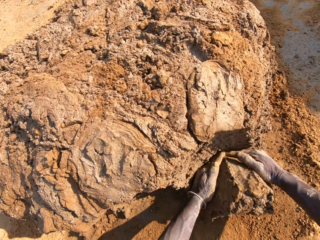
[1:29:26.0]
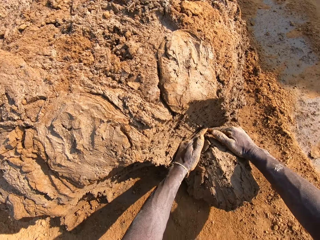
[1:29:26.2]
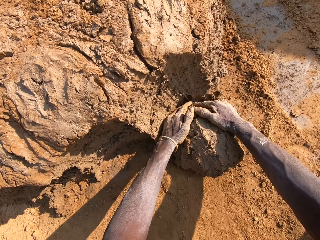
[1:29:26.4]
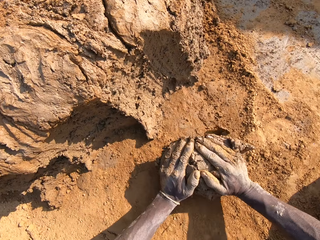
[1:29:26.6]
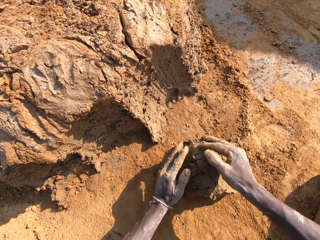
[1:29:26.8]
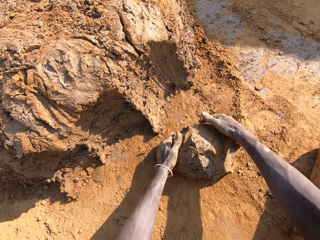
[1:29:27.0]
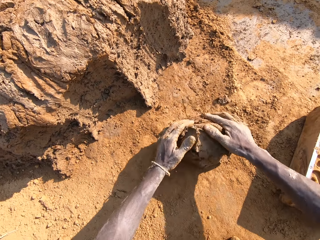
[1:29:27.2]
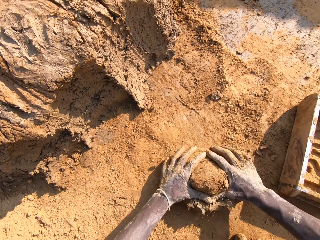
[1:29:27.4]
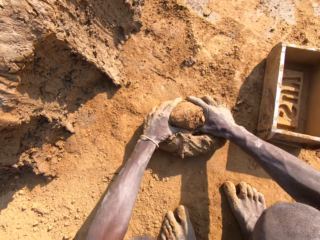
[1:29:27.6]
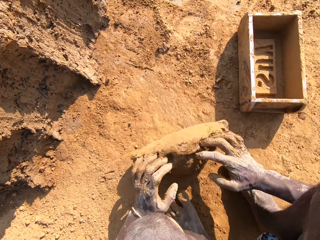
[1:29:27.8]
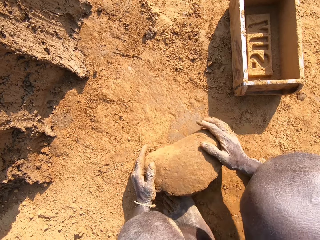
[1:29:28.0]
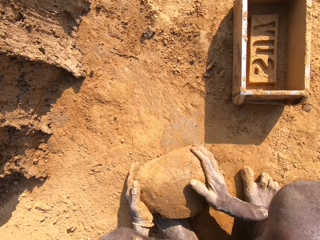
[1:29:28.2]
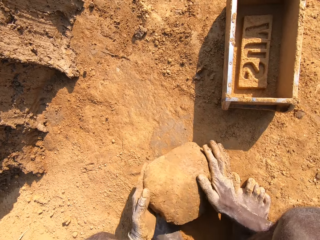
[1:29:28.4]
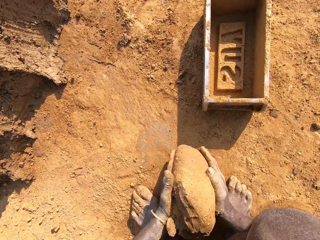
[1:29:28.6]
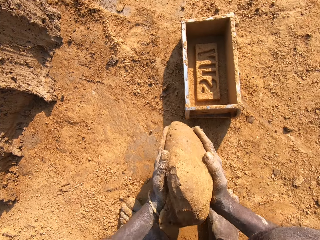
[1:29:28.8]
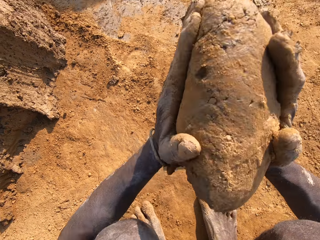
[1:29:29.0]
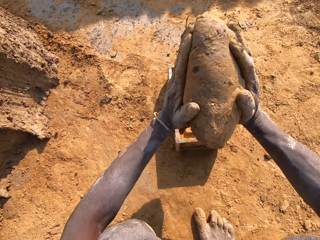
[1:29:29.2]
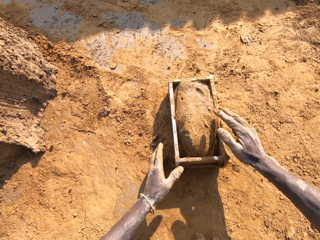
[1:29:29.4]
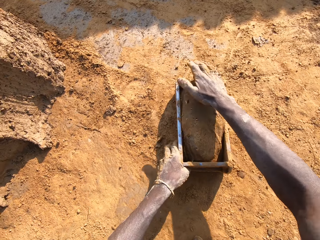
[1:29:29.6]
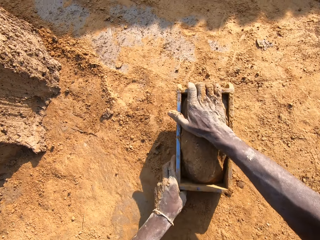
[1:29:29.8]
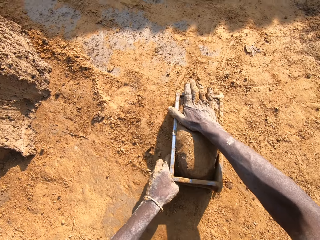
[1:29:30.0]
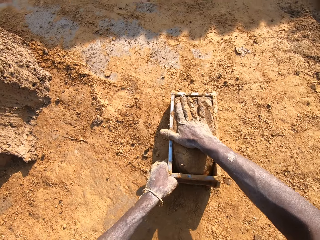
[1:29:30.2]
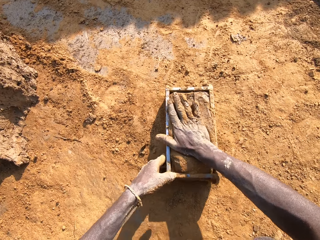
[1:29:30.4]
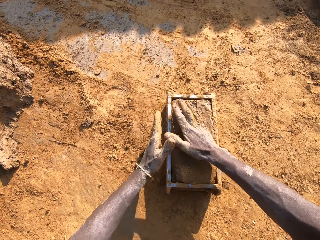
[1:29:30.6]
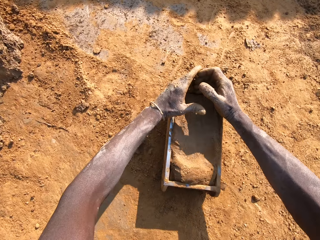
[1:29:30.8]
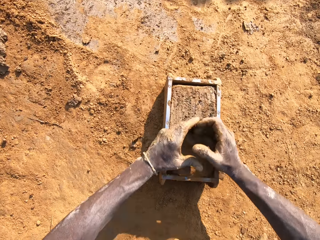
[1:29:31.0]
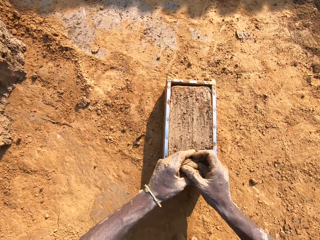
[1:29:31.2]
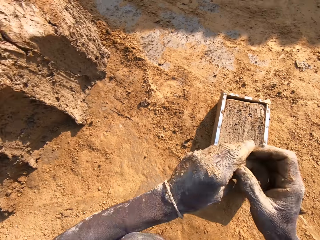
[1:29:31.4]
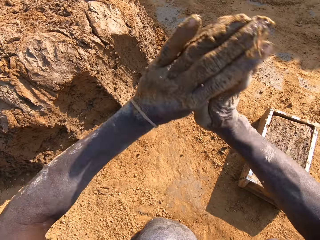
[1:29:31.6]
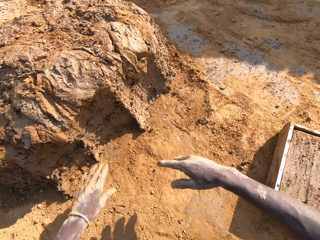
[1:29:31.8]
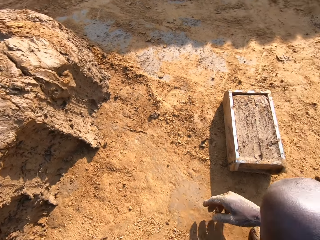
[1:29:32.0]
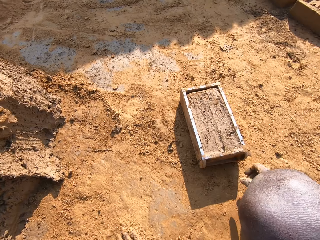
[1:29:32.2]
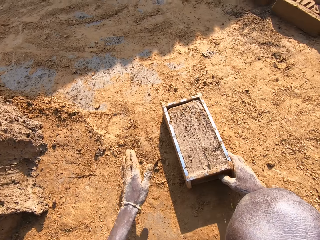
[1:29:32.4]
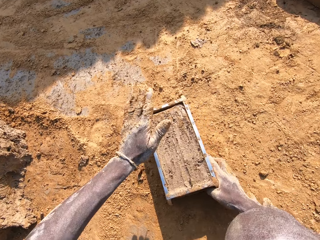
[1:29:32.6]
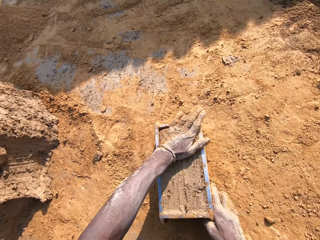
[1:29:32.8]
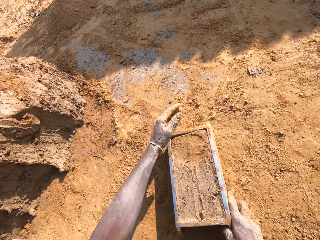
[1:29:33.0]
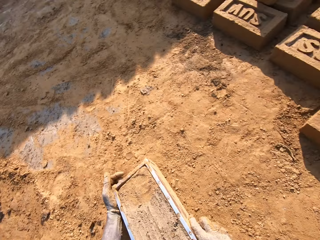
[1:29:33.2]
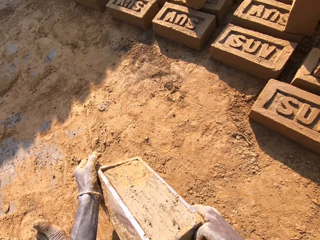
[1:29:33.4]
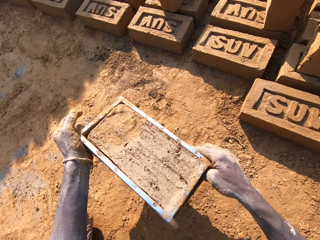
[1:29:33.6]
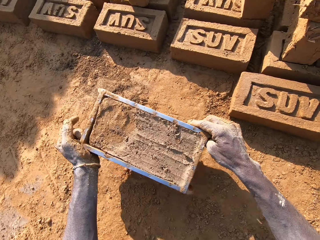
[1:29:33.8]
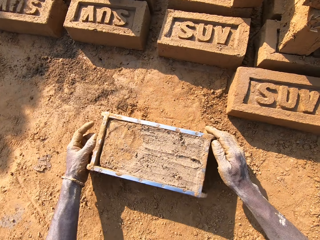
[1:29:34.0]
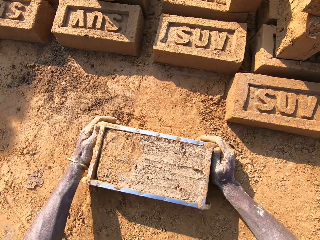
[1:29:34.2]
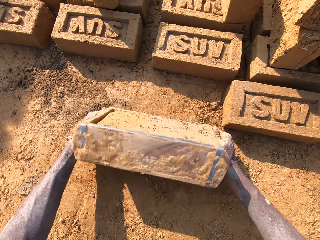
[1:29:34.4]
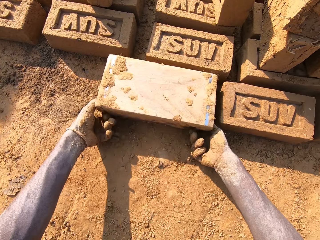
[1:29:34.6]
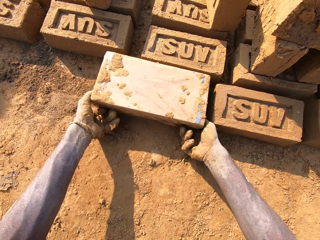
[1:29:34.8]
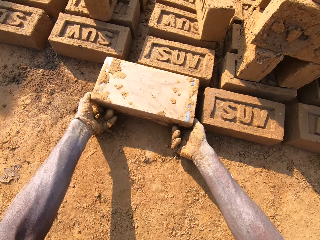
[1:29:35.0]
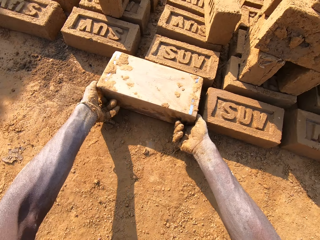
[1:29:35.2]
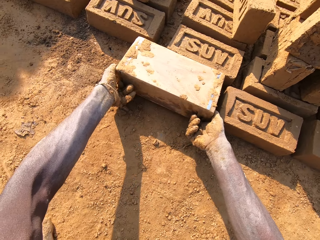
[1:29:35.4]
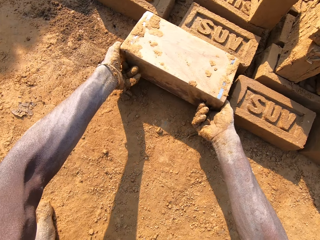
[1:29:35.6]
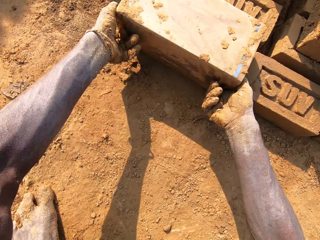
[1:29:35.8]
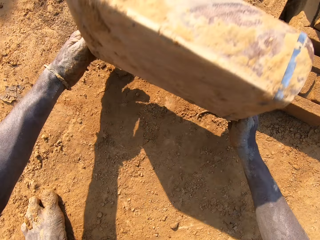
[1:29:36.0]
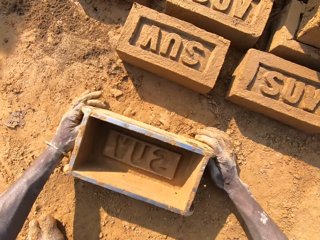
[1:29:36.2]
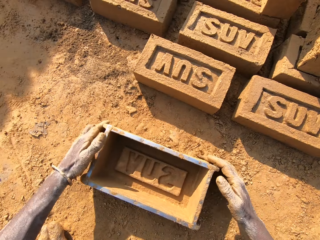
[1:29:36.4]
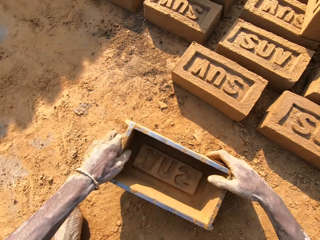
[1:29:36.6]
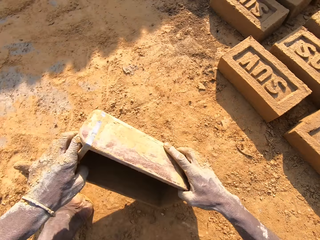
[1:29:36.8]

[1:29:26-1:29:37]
The camera wearer molds the clay on the floor. He cuts the mud with the hand and rolls the mud in the soil. He throws the mould into the mould container. He shapes the mud on the wooden brick mould. He scrapes off the excess mould with his hands. He throws the excess mould on the clay. He puts the brick to the ground. He molds the mould in the container on the floor. He pulls the brick mould.

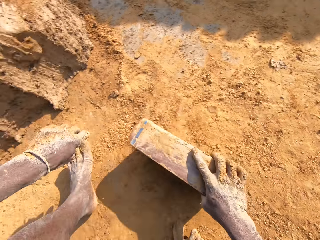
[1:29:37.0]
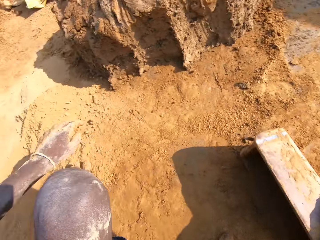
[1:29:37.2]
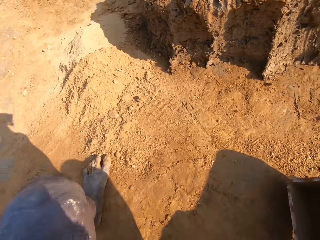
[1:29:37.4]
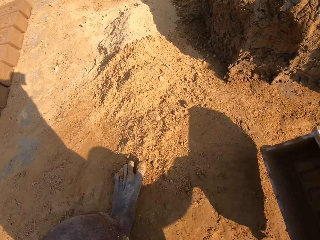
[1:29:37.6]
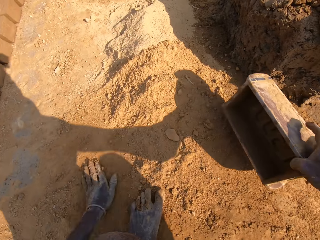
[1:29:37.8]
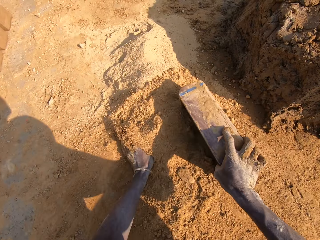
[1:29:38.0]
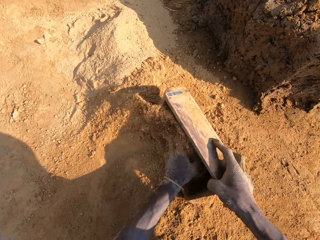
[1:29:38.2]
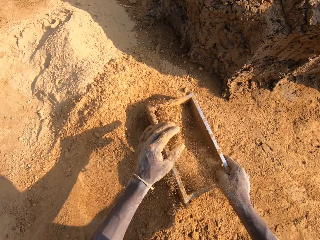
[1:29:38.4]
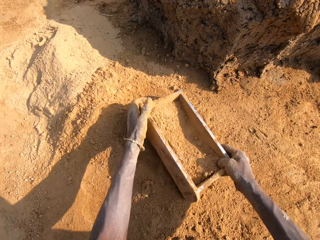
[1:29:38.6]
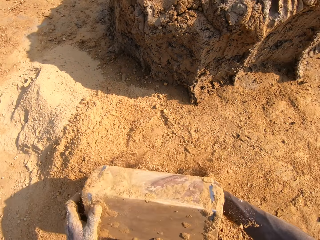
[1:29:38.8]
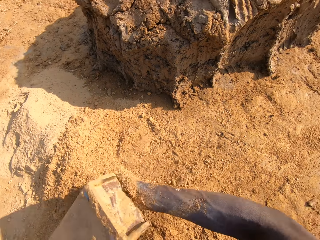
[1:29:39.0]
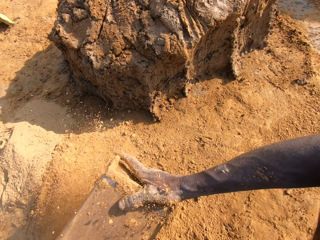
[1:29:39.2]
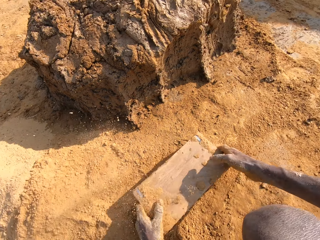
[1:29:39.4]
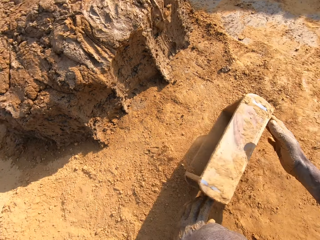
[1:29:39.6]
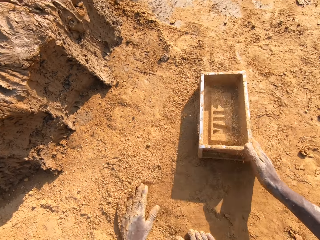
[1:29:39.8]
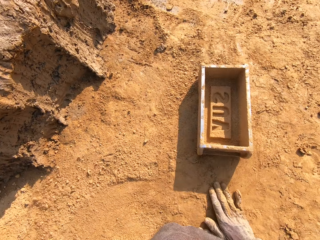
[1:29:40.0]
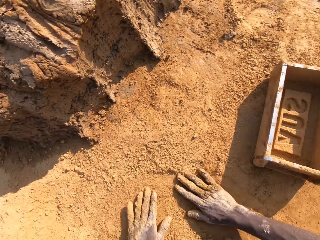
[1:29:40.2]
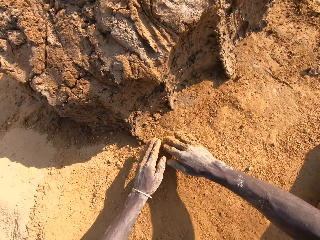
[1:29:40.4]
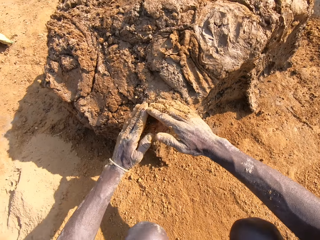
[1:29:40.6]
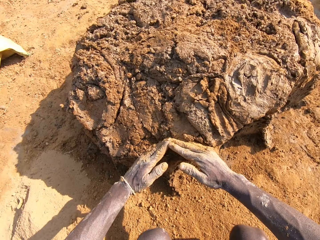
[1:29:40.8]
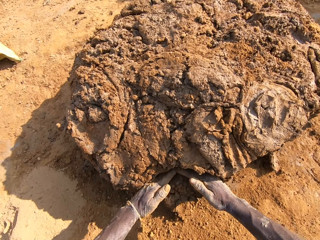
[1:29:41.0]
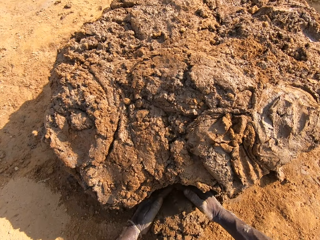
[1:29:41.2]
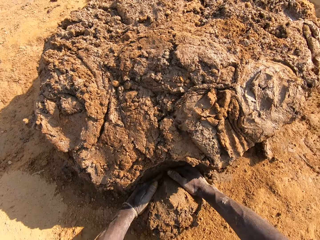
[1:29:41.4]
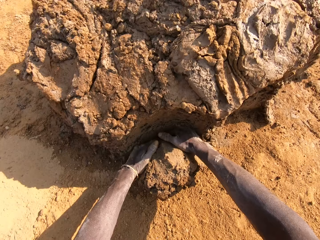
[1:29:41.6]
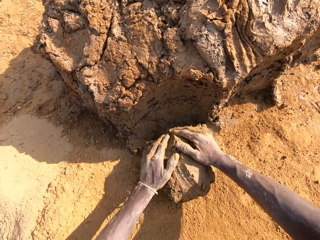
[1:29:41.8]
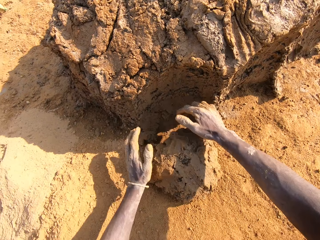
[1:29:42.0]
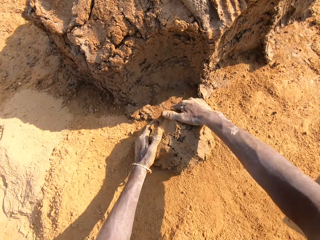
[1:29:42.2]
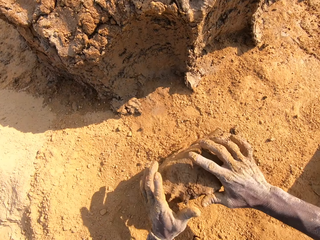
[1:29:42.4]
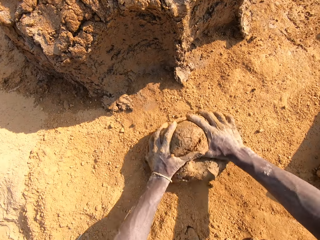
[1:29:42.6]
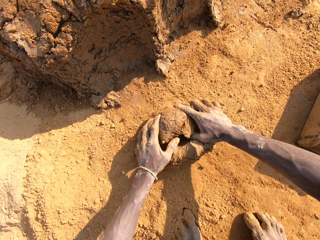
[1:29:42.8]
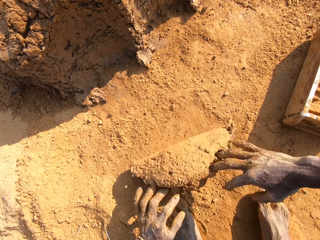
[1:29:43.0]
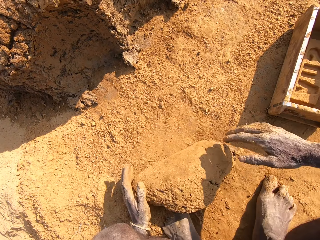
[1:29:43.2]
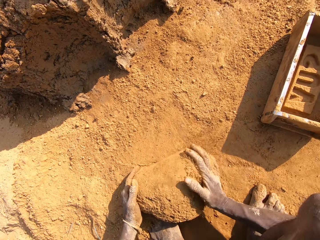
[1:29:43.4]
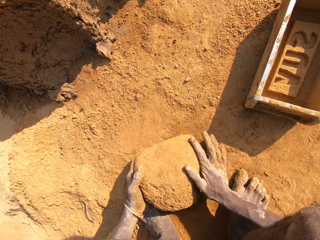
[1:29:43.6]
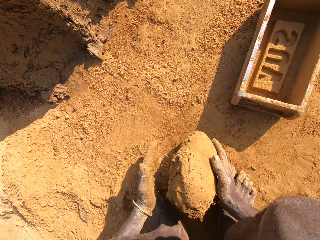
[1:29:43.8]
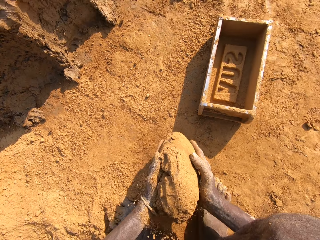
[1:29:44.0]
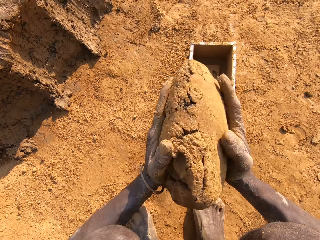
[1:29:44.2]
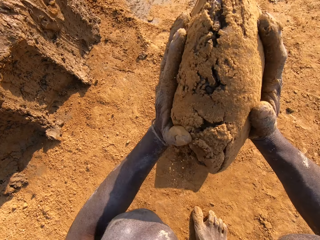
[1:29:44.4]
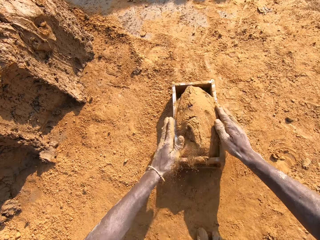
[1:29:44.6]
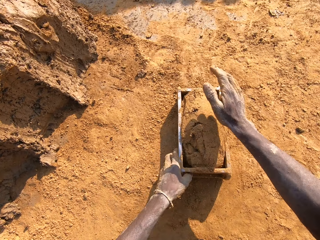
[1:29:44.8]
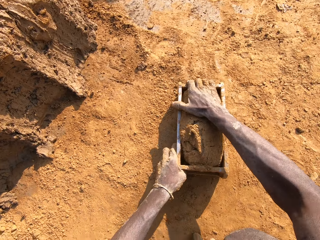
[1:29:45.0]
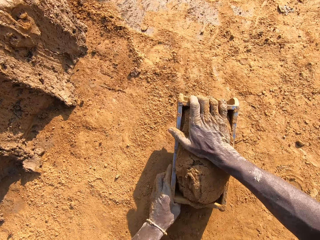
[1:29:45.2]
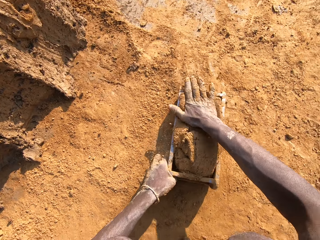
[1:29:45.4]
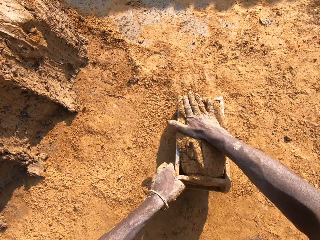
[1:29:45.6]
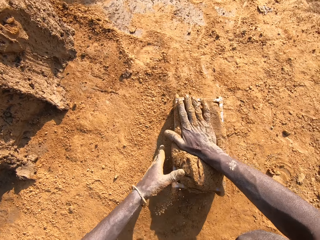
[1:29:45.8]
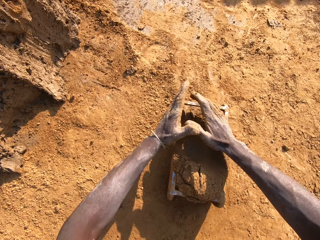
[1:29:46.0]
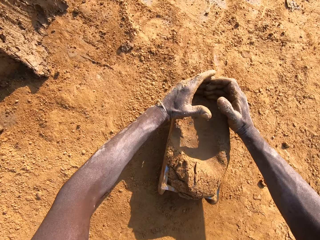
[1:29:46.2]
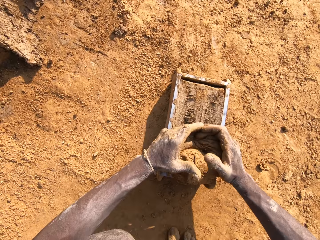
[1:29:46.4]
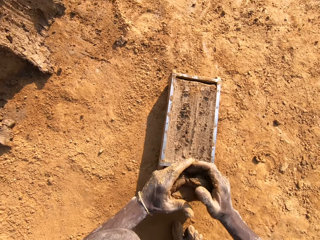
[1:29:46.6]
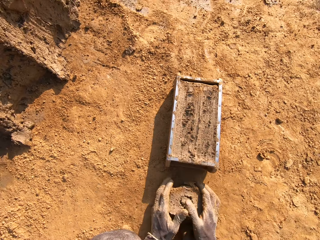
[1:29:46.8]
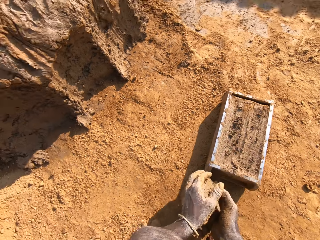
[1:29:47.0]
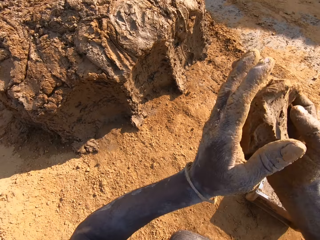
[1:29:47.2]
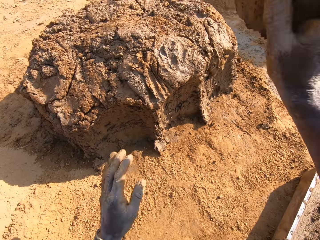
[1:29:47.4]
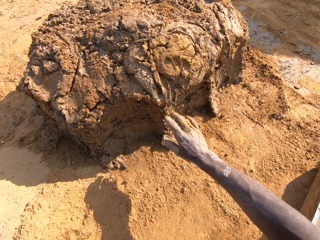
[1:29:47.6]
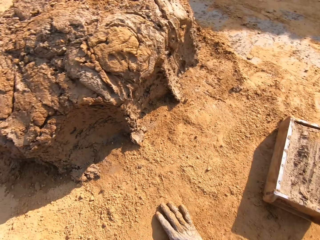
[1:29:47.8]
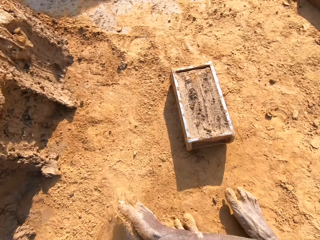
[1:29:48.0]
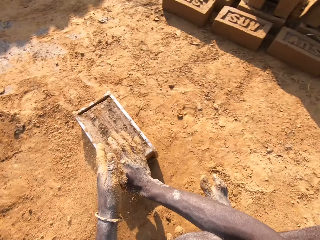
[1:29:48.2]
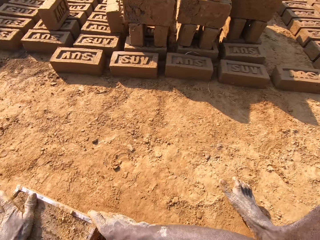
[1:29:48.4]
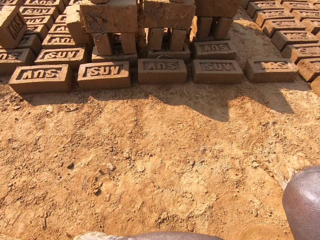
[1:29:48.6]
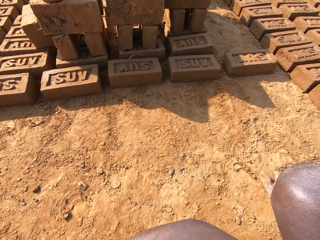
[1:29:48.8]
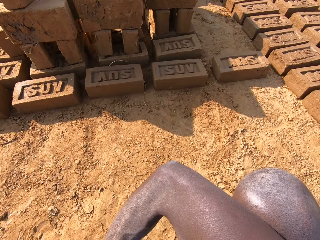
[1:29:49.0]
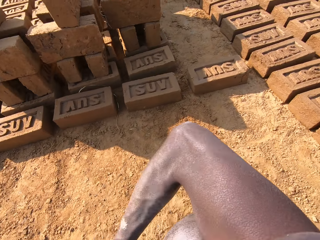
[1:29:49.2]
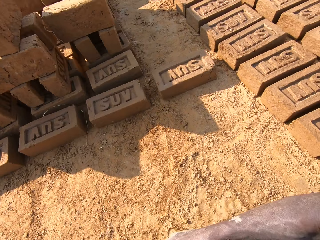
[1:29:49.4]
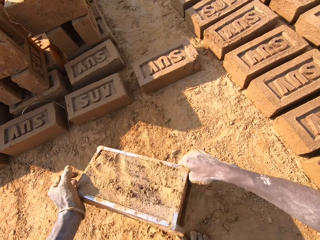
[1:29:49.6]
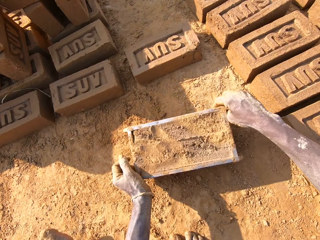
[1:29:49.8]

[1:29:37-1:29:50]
The camera wearer fills the mould container or brick mould with sand. He pours the sand in the mould container on the floor. He puts the mould container on the floor. He cuts the mud with his hands. He molds the clay on the floor. He mixes the mud with soil. He throws the mould into the mould container. He cuts the mud in the brick mould. He scrapes off the excess mould with his hands. He throws the excess mould on the clay.
